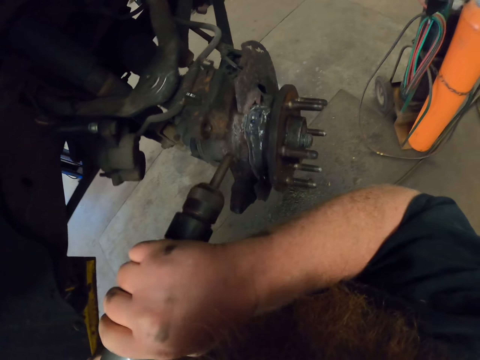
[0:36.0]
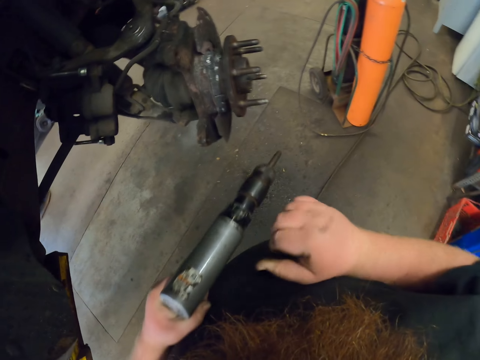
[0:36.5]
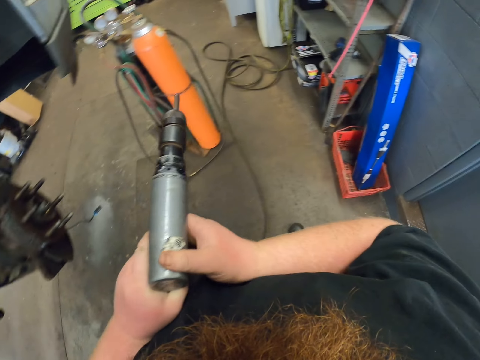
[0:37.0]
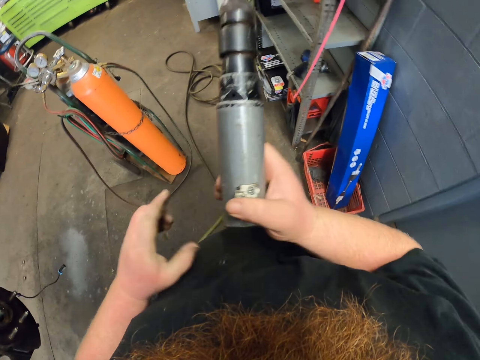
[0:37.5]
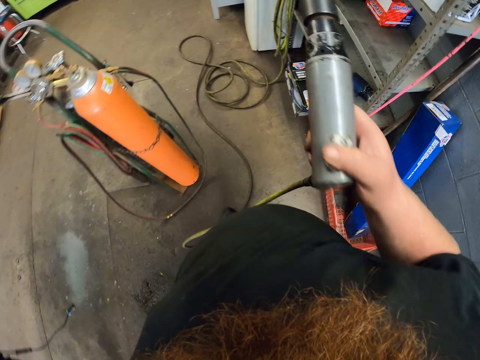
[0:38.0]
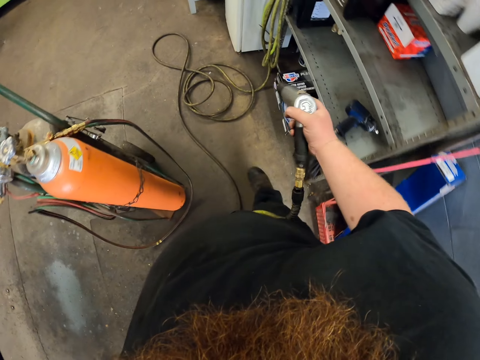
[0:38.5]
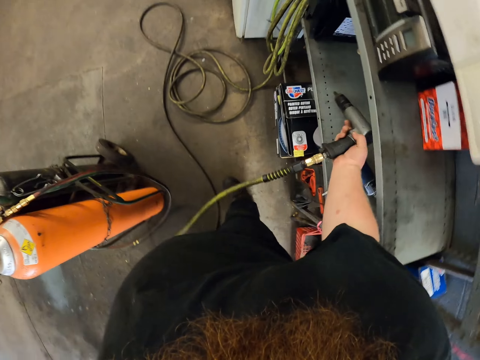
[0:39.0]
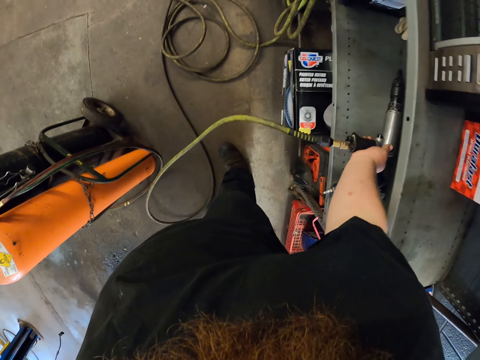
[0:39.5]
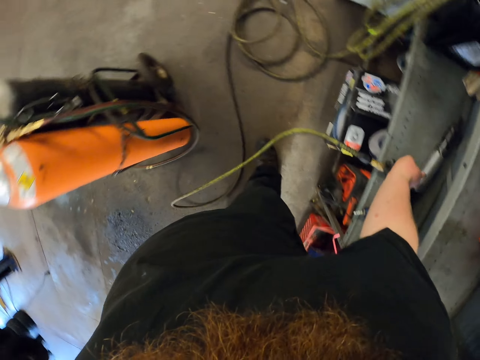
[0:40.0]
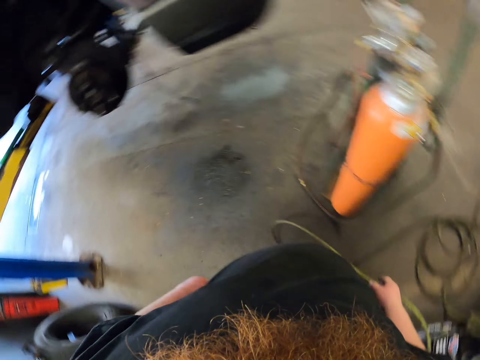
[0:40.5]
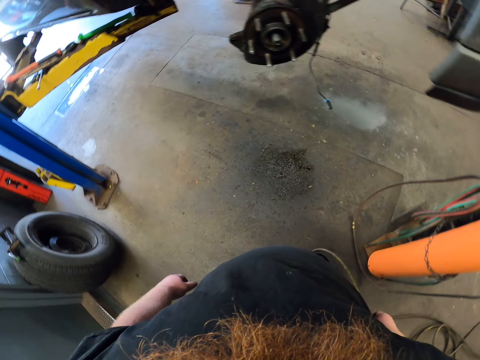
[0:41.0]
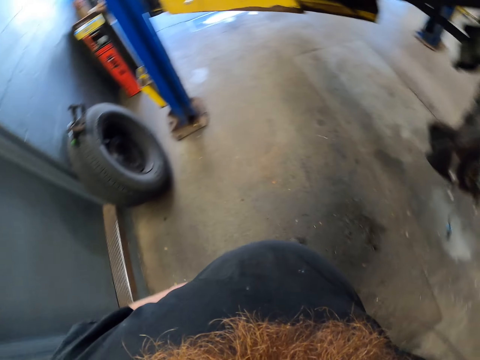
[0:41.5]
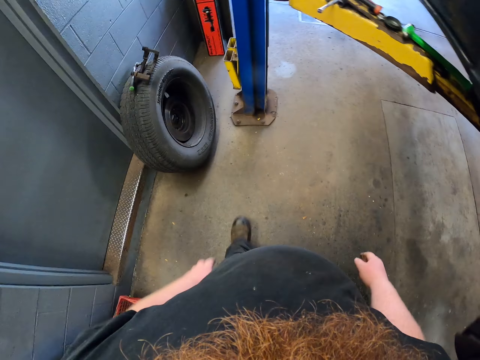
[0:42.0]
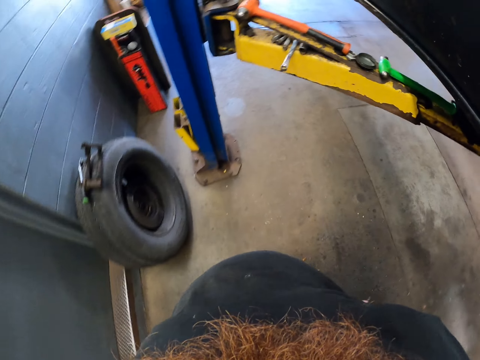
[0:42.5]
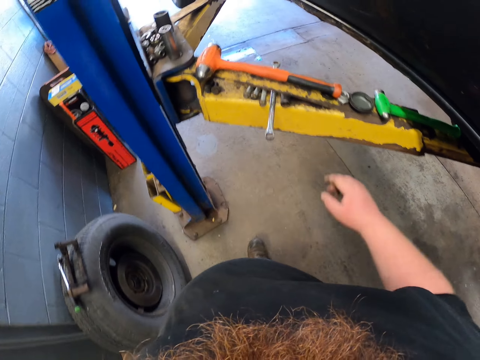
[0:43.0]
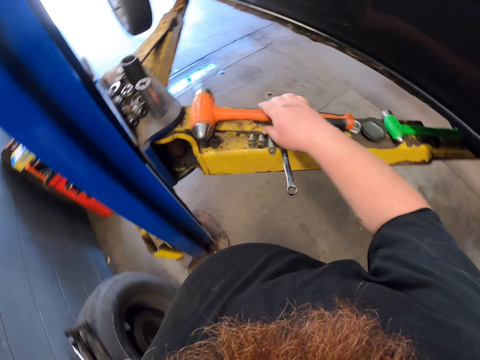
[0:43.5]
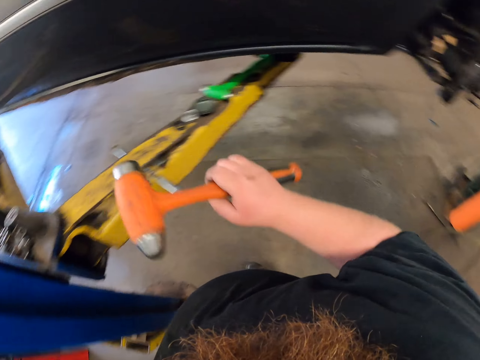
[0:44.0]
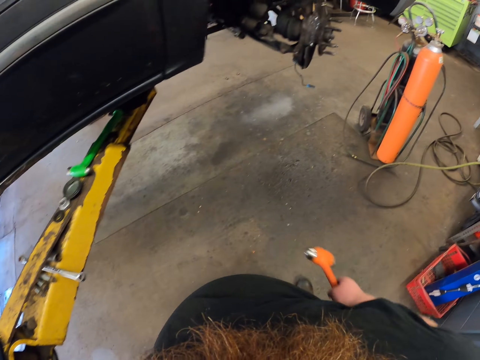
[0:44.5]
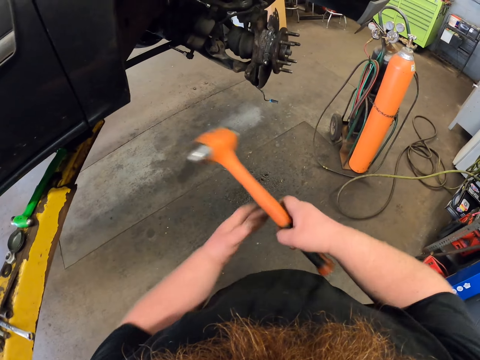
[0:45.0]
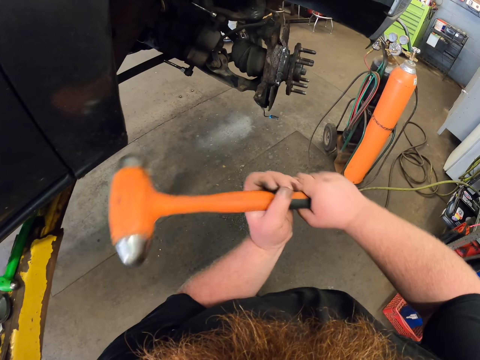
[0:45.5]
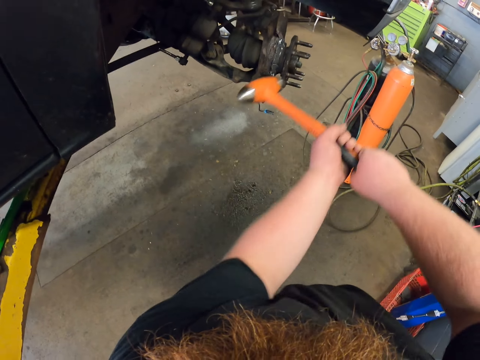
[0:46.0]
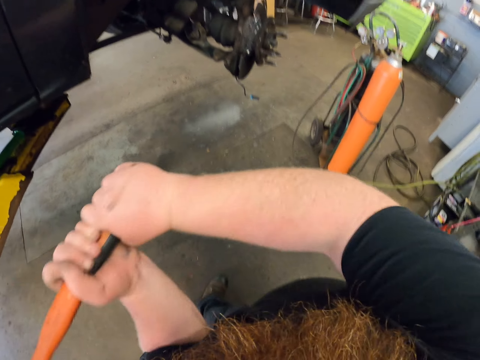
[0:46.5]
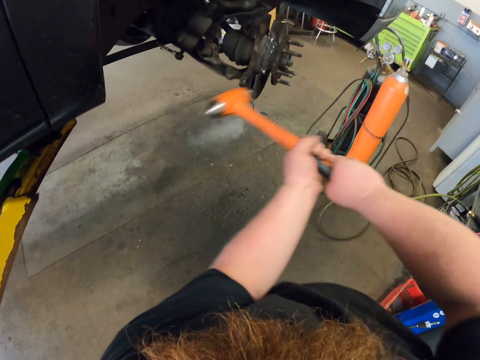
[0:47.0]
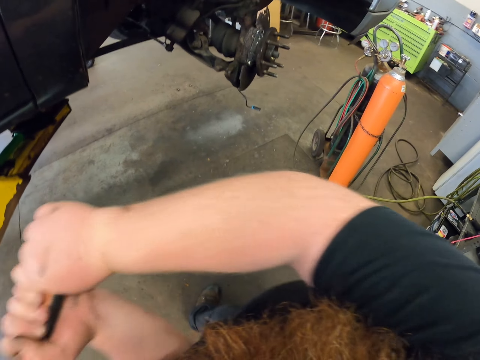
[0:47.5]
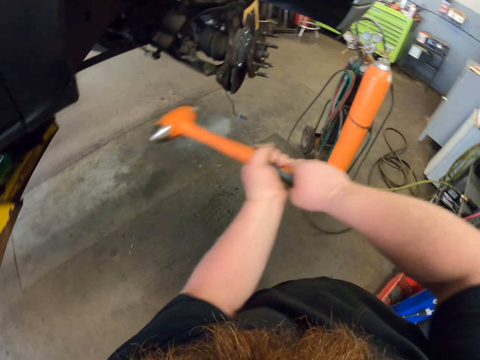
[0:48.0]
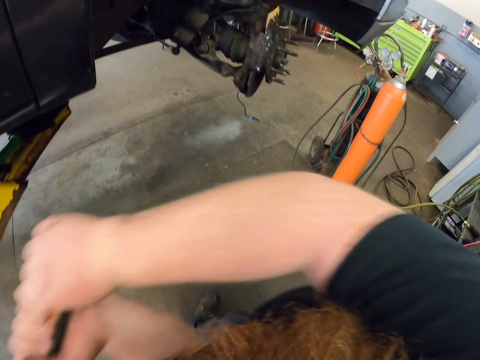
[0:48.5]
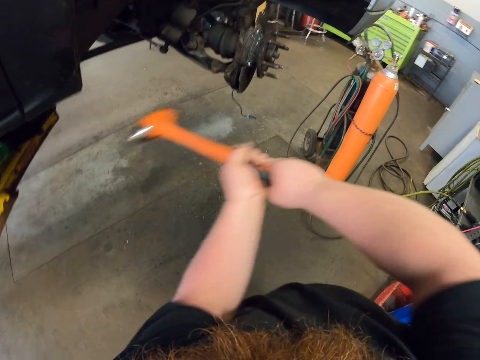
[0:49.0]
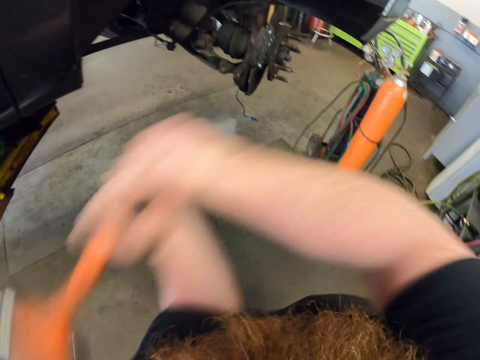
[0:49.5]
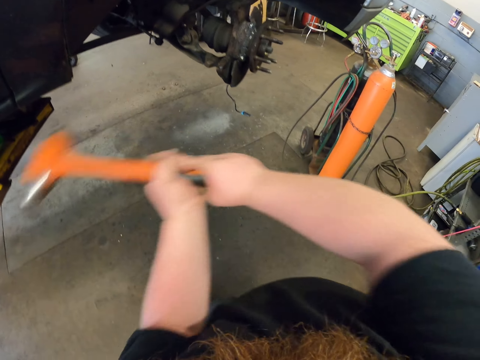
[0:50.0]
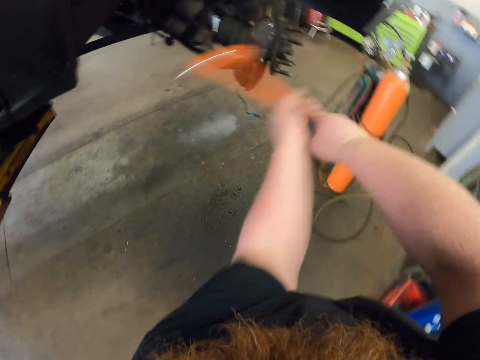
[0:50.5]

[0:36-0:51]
The camera wearer walks in the workshop. They place the rough drill machine on the shelf. They walk in the workshop. They pick a hammer and knock the brake drum with the hammer.

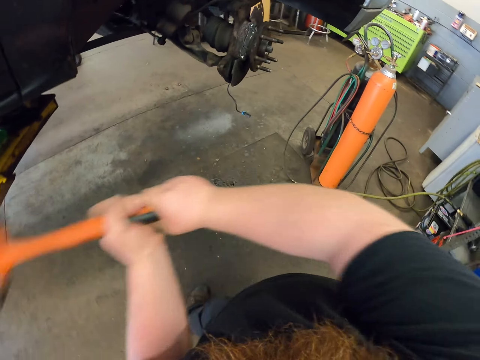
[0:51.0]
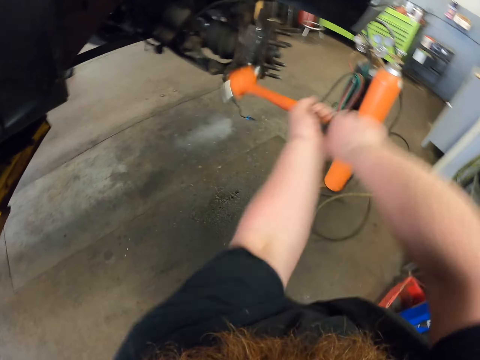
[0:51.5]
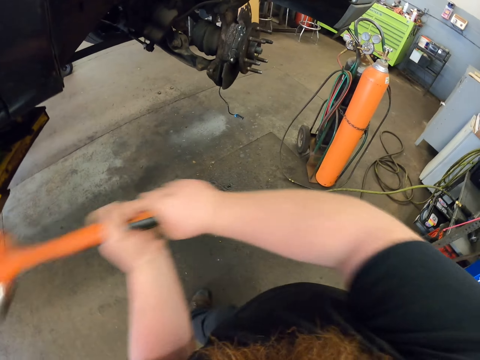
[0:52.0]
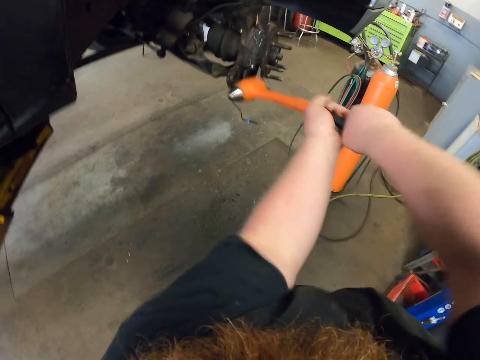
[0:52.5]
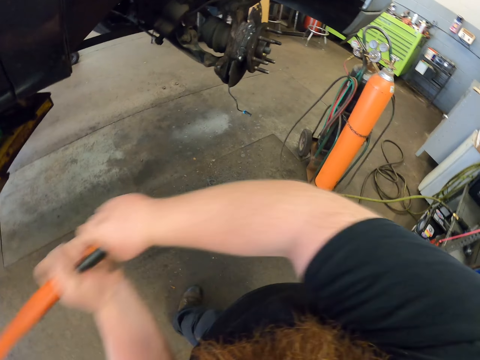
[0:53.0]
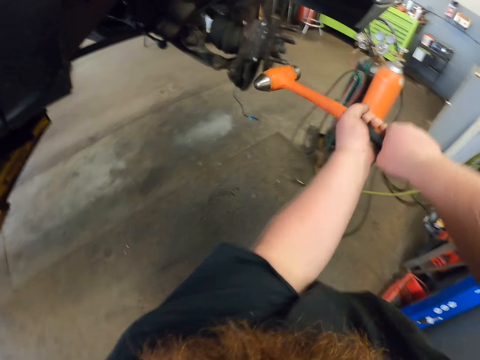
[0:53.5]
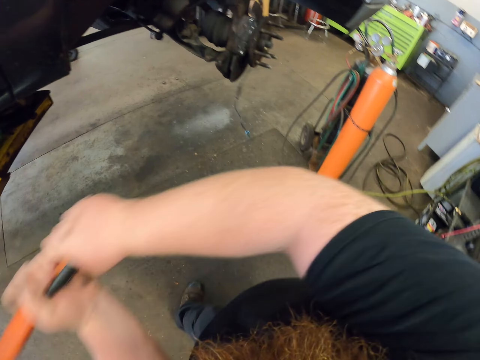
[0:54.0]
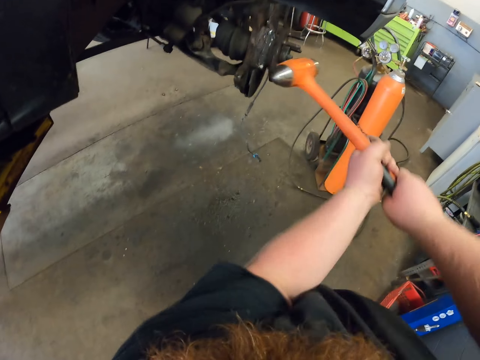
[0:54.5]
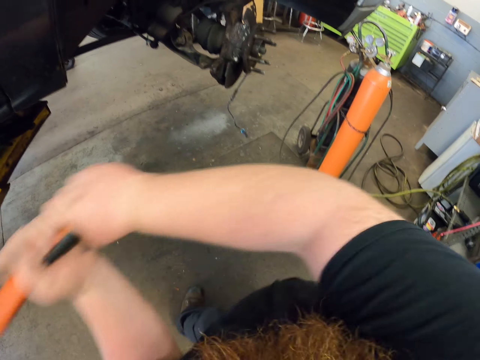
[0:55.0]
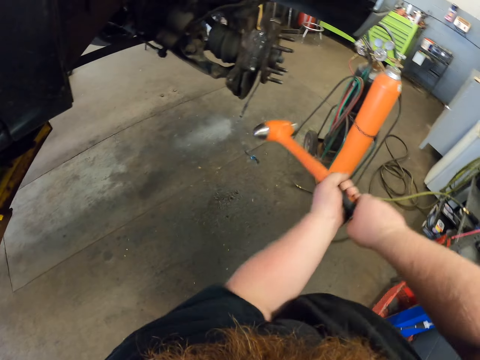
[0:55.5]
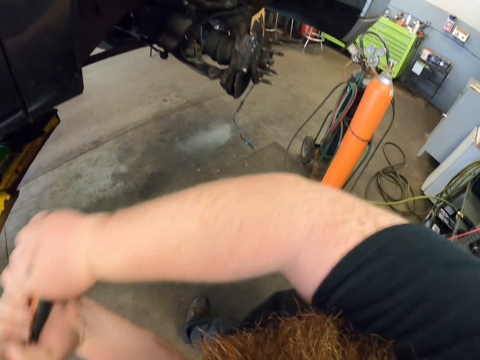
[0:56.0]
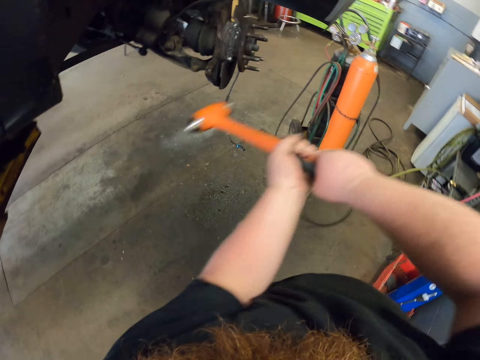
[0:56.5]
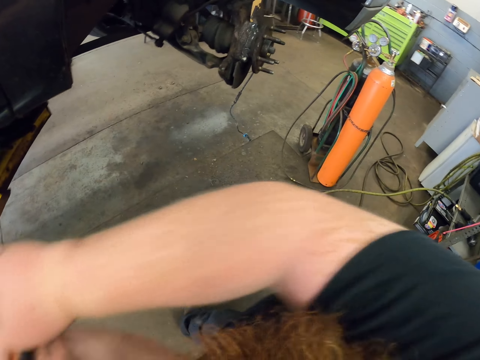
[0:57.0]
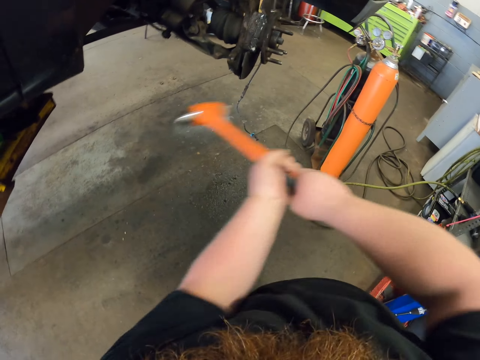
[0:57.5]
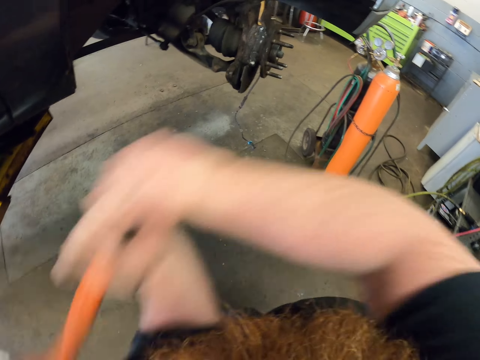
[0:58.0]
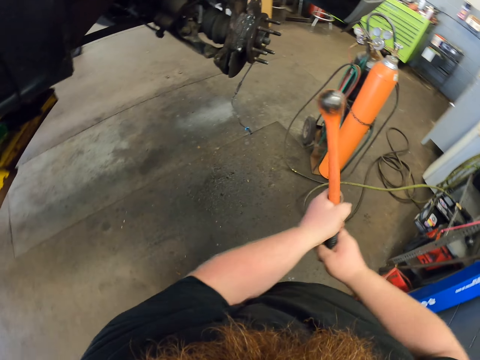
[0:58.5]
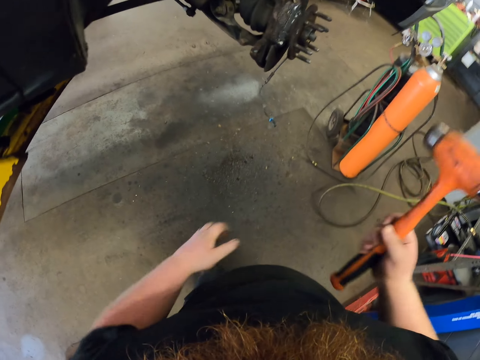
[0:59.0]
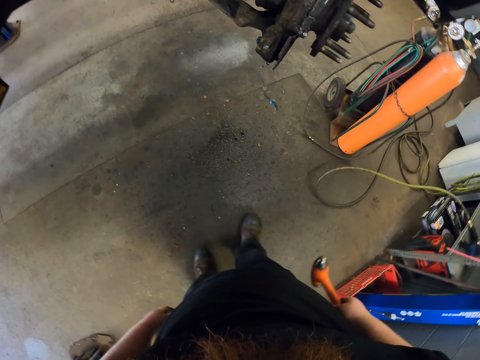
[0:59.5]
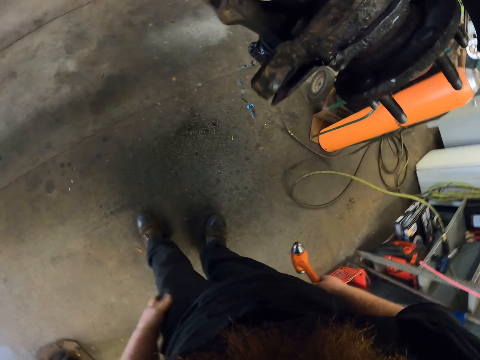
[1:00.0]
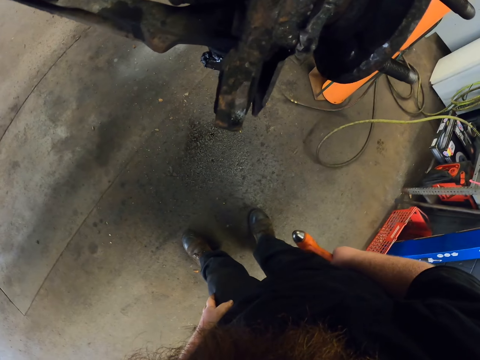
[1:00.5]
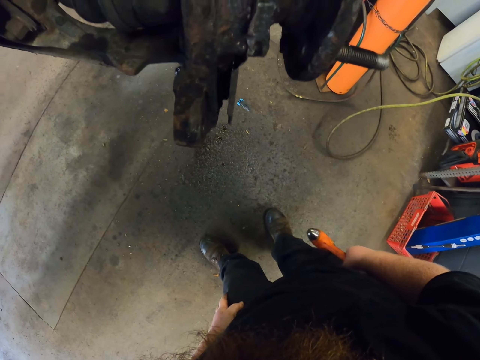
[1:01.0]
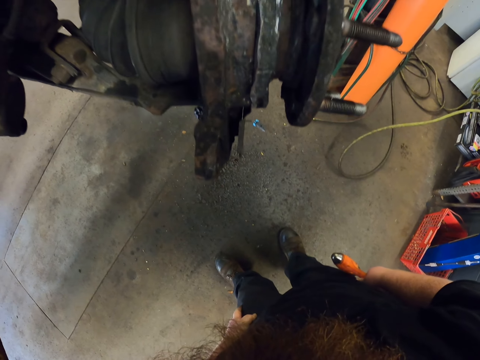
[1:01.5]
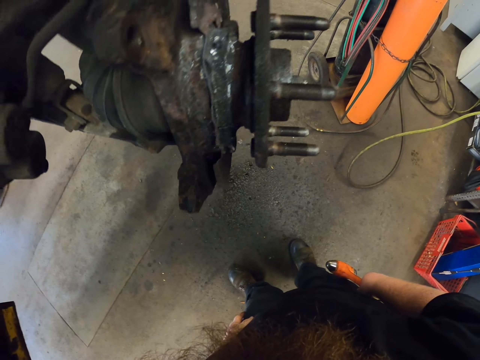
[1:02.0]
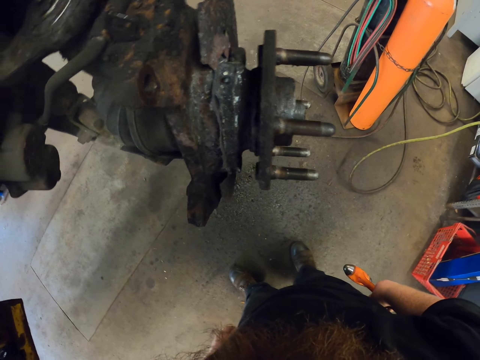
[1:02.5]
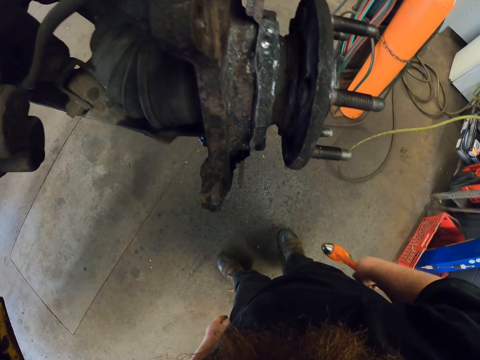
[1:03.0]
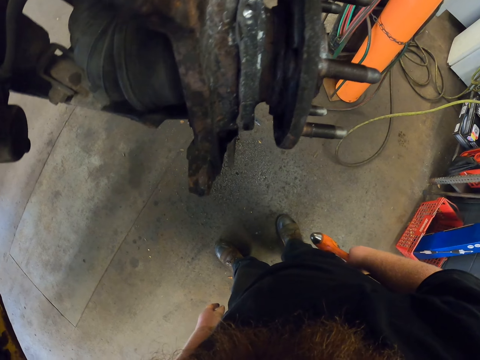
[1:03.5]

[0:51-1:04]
The camera wearer stops hitting the metal. They pass the hammer to the right hand.
